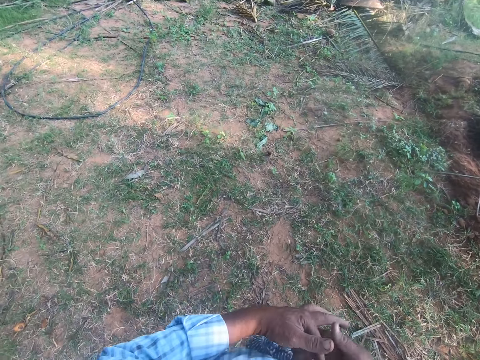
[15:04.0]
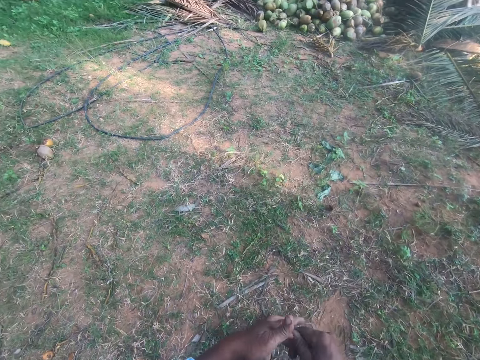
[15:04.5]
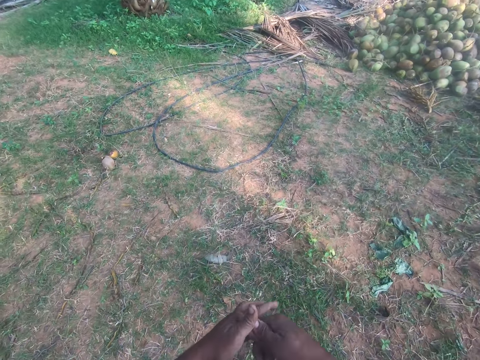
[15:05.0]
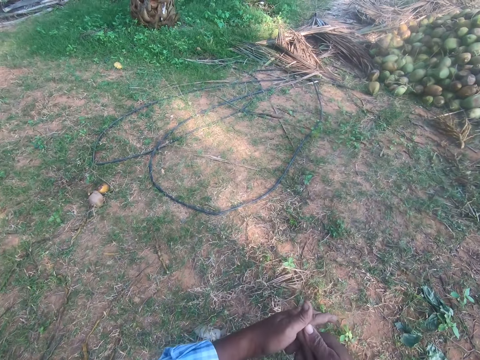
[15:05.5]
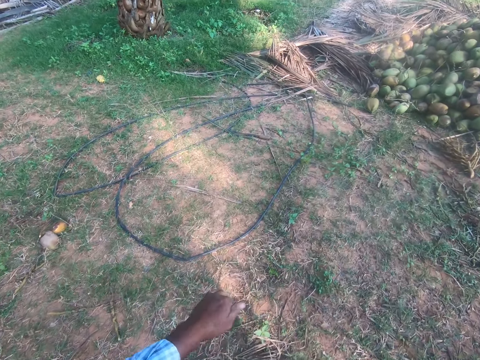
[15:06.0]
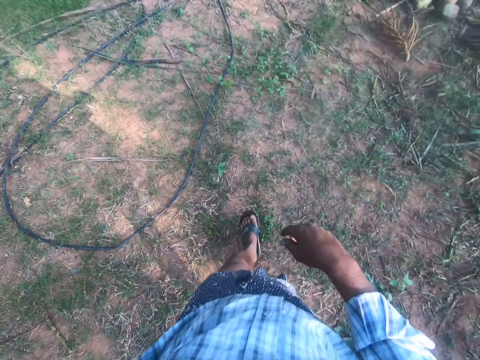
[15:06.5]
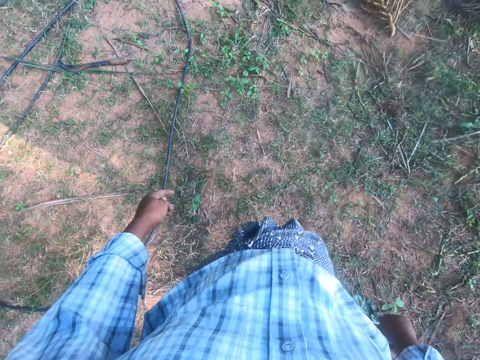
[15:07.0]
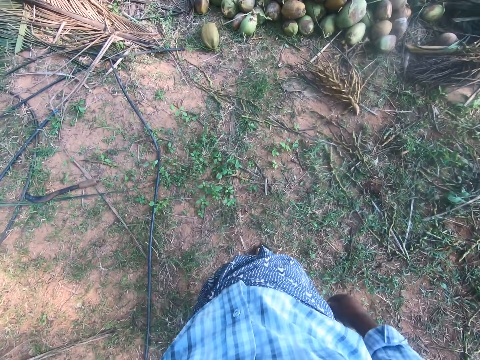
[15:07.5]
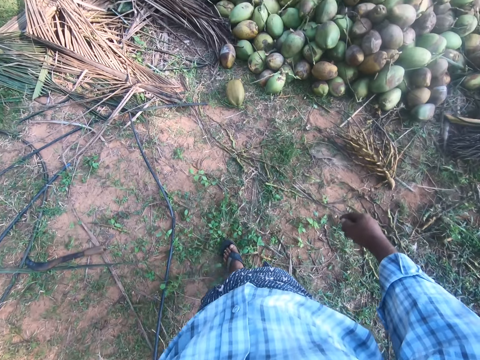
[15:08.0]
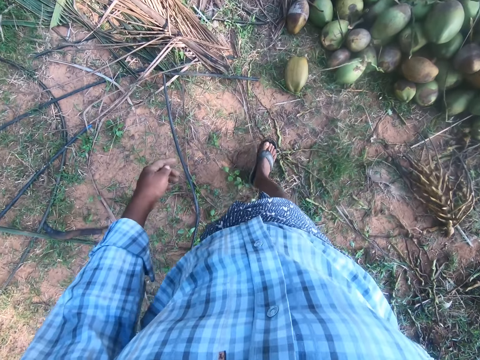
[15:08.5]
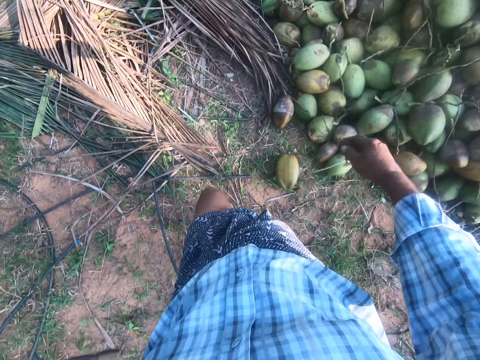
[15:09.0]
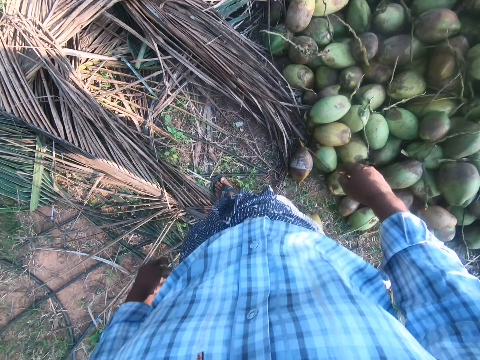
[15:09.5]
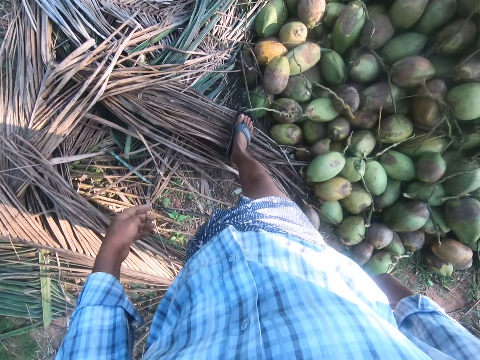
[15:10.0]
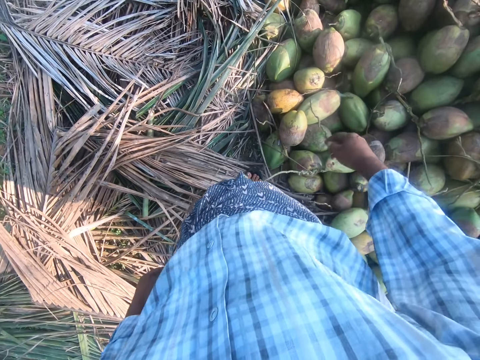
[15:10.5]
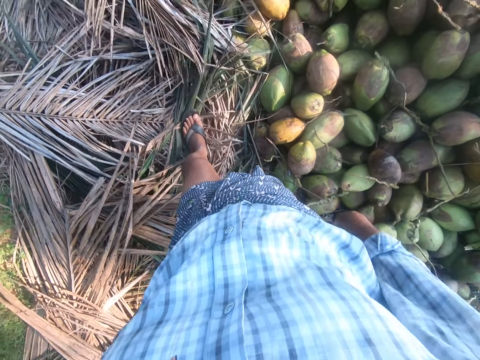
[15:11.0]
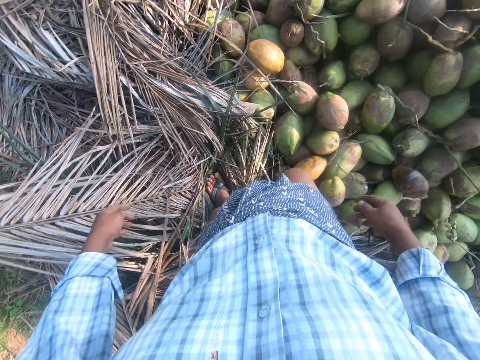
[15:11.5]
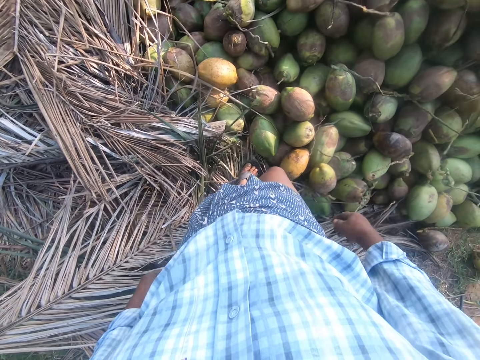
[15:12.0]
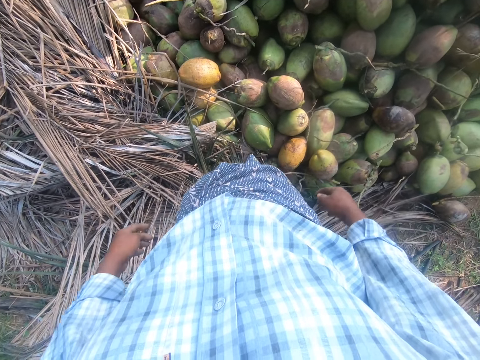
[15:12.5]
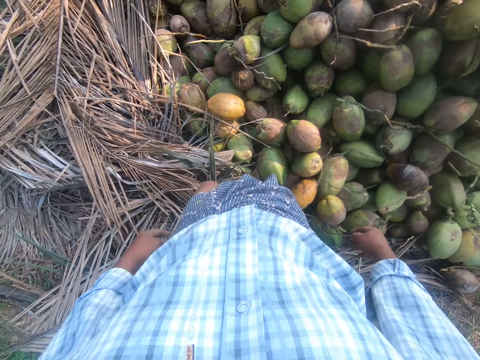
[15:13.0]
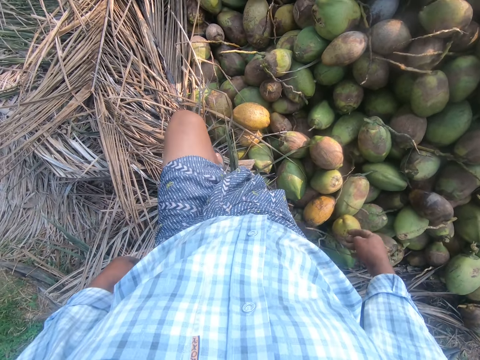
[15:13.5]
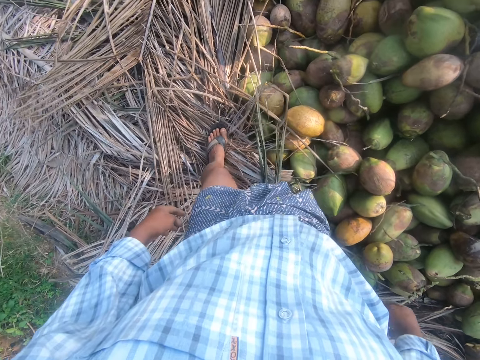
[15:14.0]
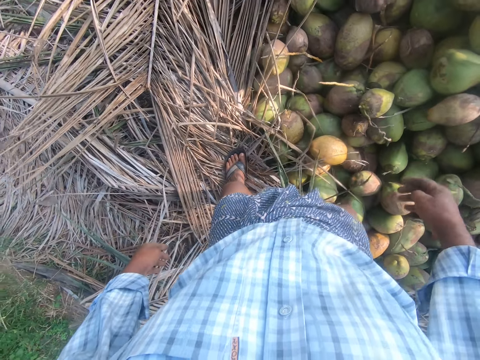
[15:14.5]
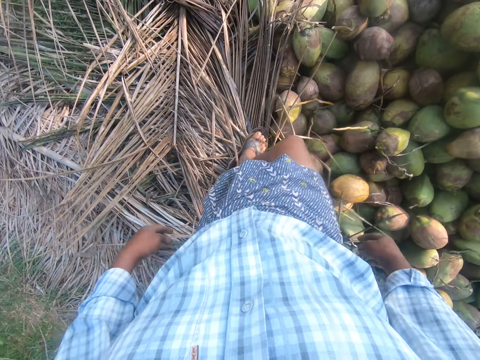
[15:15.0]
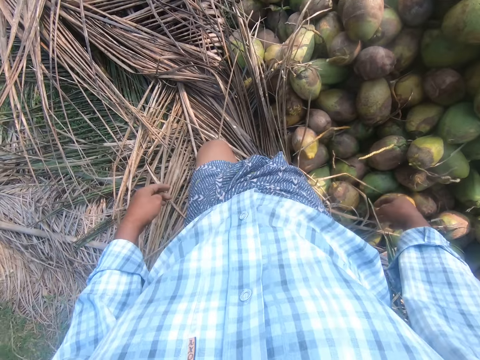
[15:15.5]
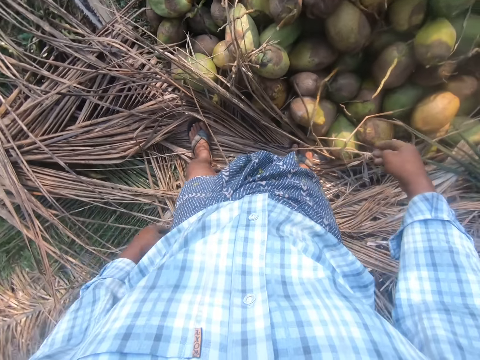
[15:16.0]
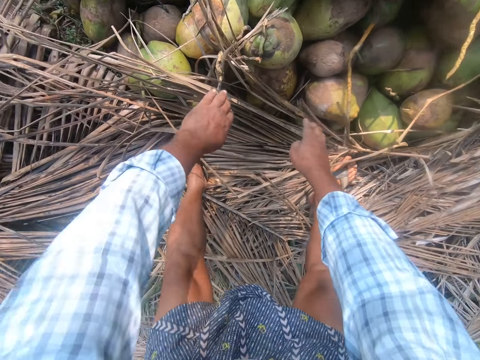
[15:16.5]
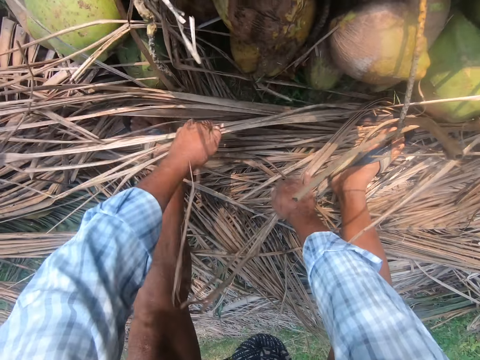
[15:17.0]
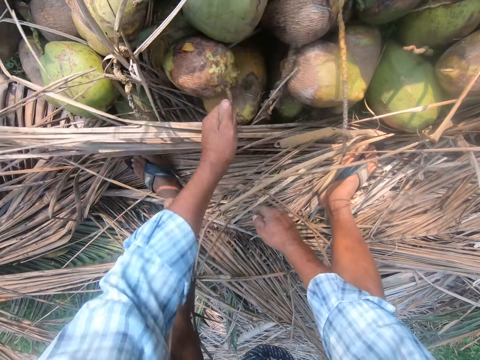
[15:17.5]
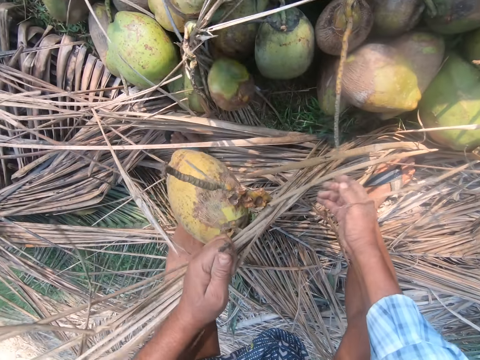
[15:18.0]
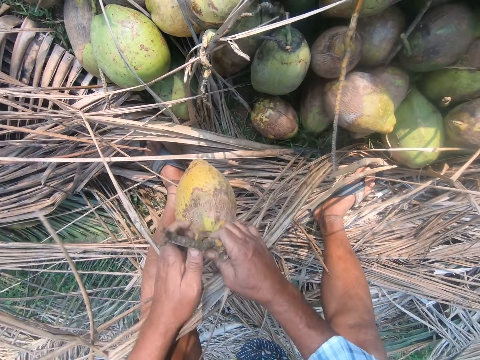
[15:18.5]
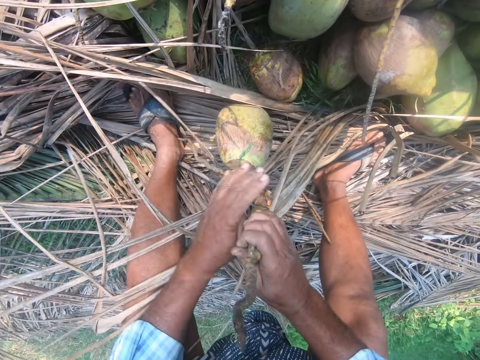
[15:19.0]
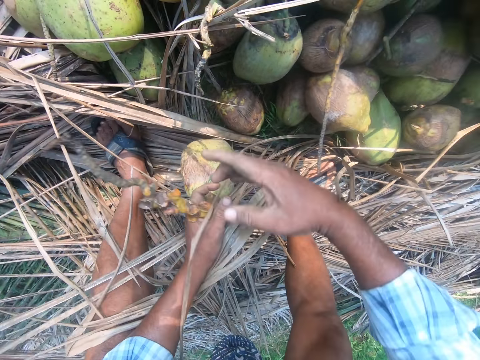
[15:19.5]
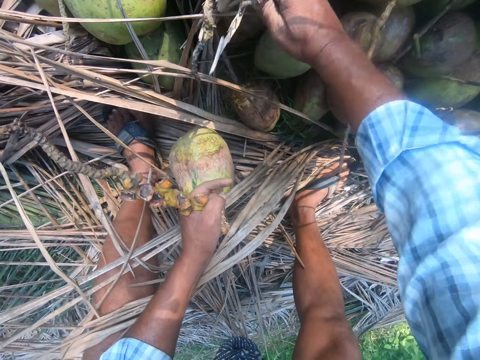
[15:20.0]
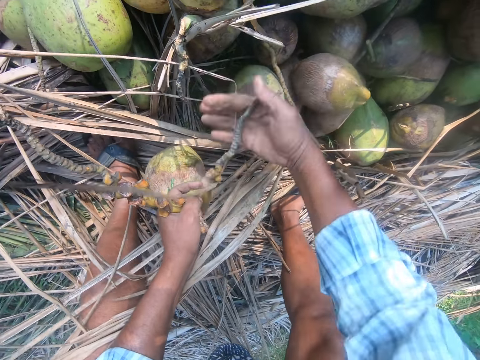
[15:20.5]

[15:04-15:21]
The camera wearer walks back to the heap of coconuts in the garden. They scratch the hand. They swing the right hand and the left hand repeatedly. They move the palm frond. They pick a coconut from the heap of coconuts on the ground. They hold the coconut with the other hand. They swing the right hand. They move the coconut with the other hand.

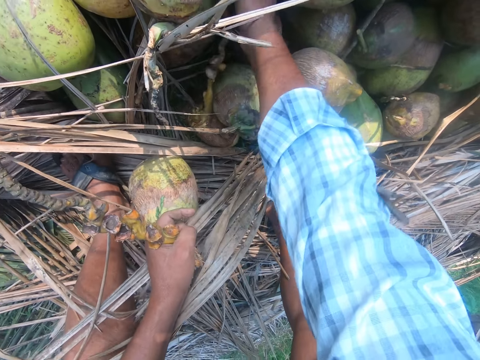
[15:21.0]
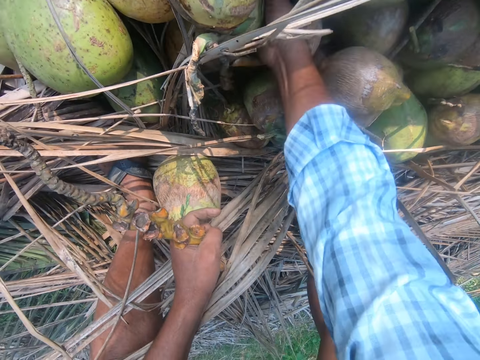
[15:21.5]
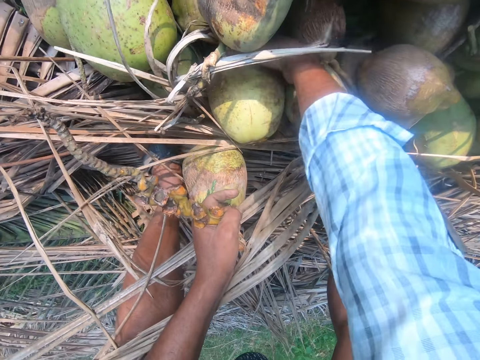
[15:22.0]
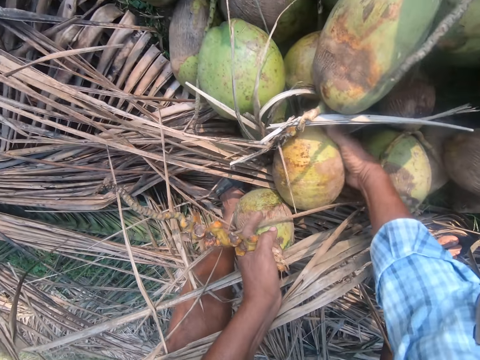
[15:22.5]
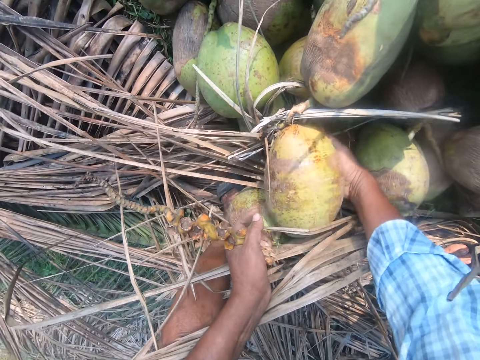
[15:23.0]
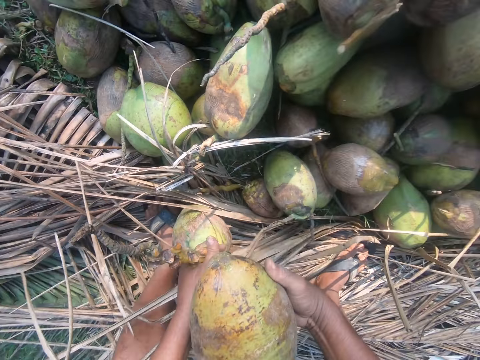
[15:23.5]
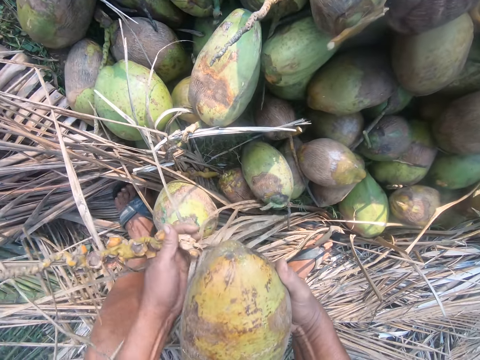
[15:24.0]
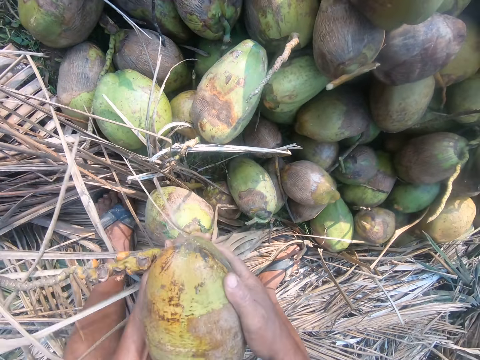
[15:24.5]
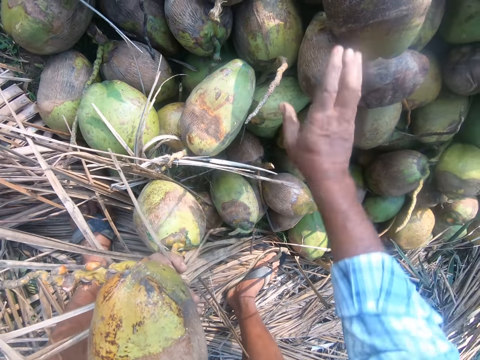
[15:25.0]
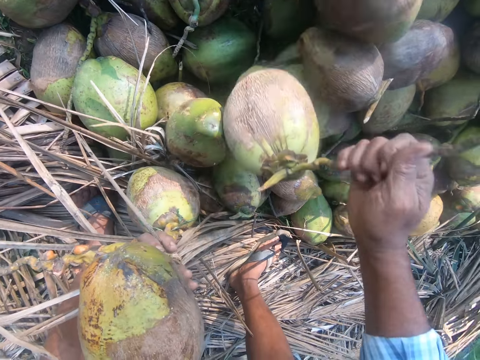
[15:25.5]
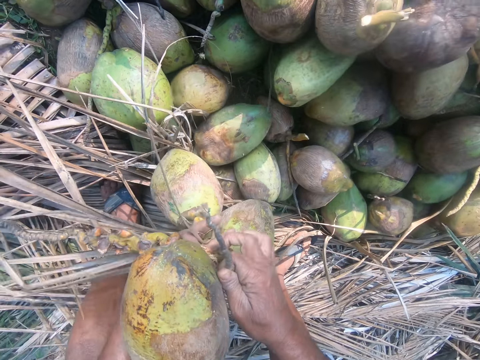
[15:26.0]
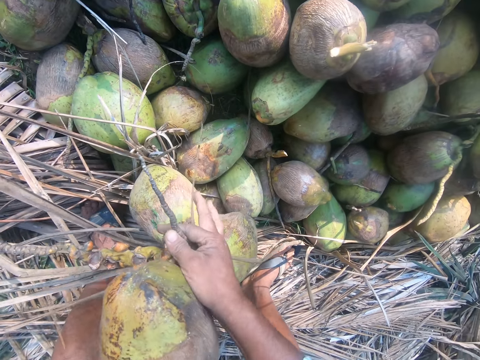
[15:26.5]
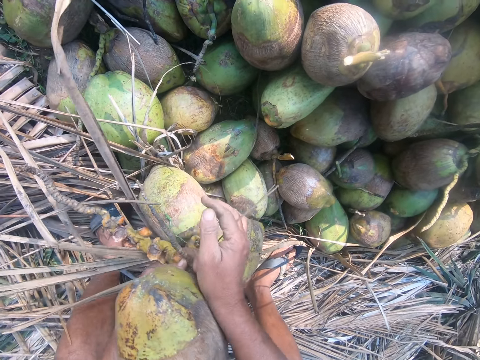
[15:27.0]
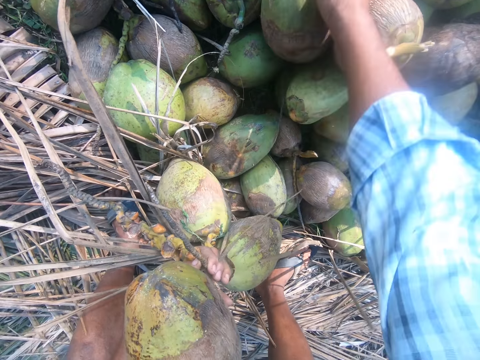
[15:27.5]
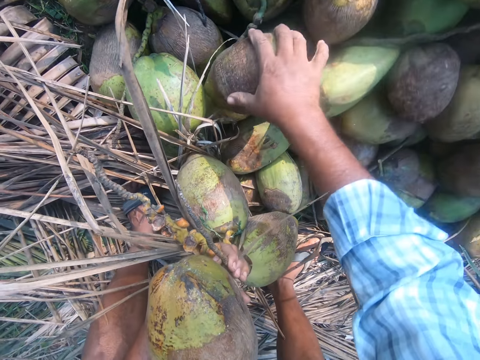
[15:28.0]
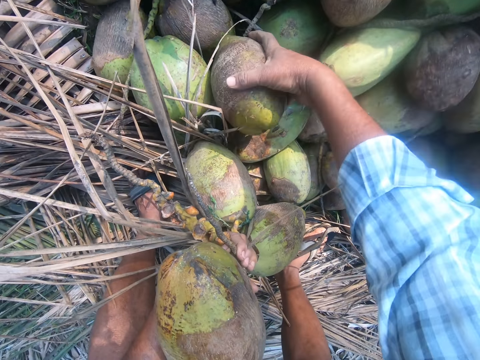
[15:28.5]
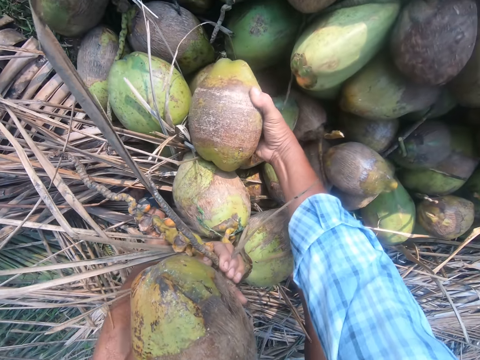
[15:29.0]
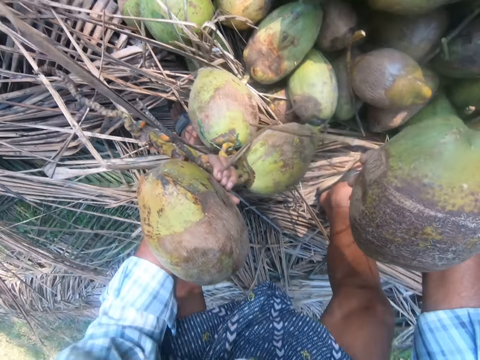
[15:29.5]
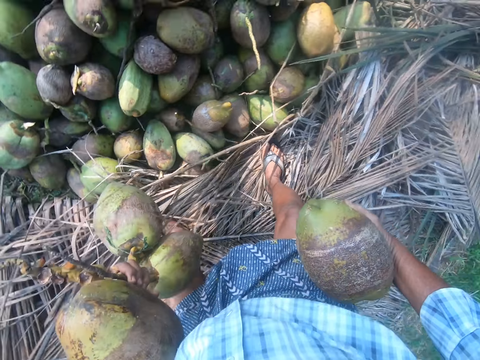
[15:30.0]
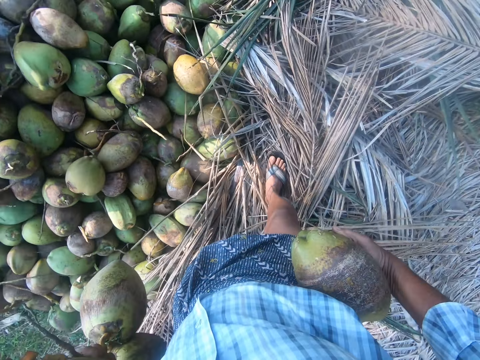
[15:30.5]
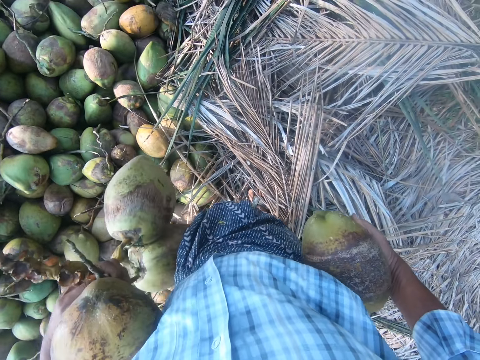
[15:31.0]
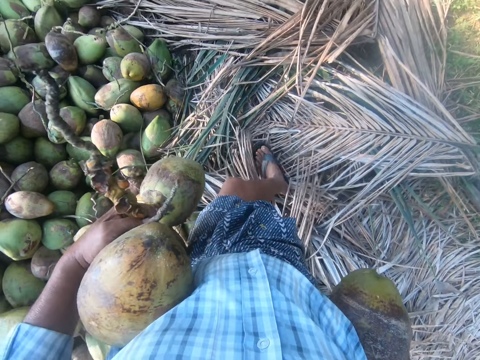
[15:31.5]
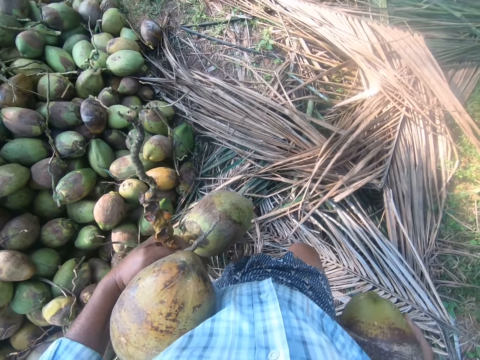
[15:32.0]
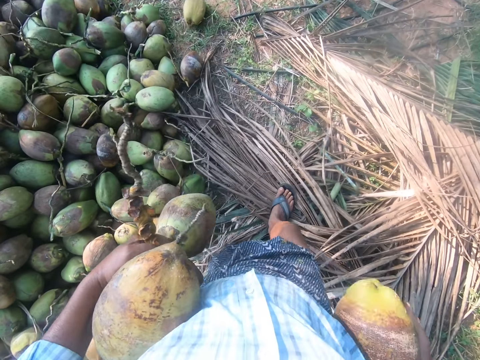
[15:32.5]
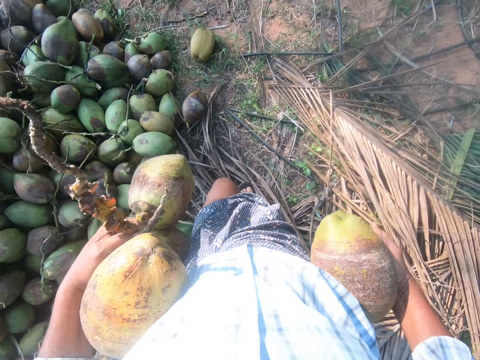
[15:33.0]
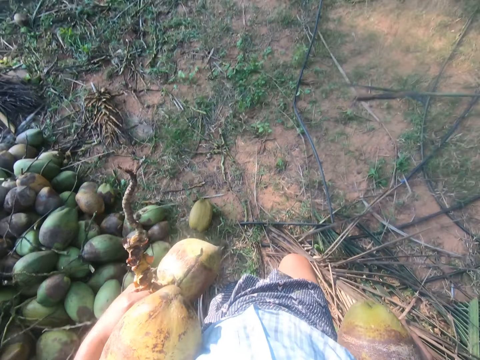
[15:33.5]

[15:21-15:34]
The camera wearer picks a coconut from the ground. They move the coconut to the other hand. They swing the right hand. They pick a coconut from the ground. They move the coconut to the other hand. They swing the right hand. They move a coconut from the ground. They pick a coconut from the ground. They stand upright. They turn the body. They walk in the garden while carrying coconuts, away from the heap of coconuts.
